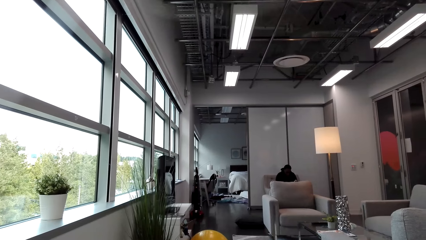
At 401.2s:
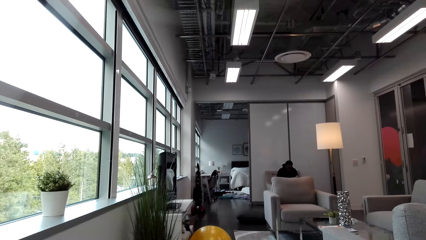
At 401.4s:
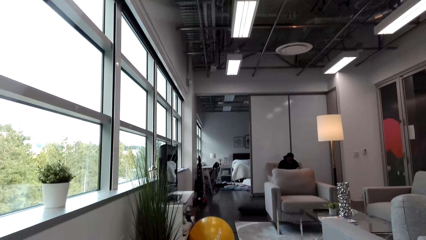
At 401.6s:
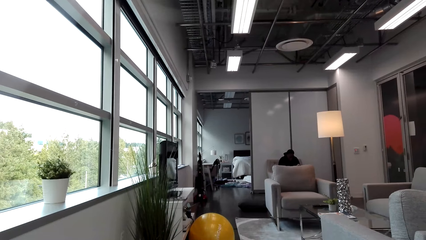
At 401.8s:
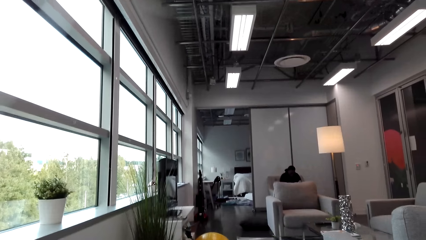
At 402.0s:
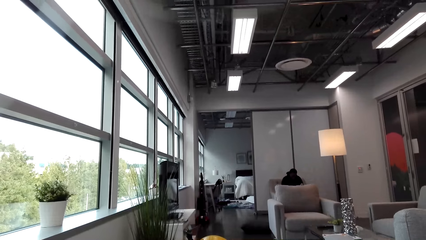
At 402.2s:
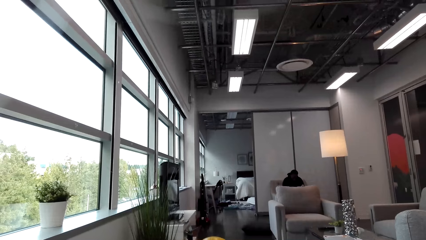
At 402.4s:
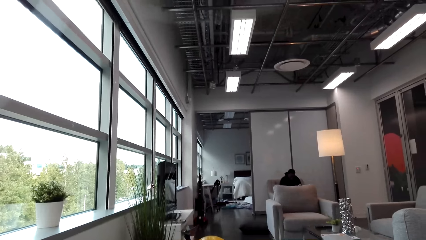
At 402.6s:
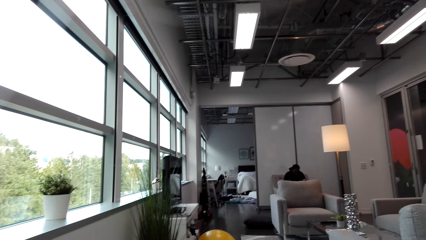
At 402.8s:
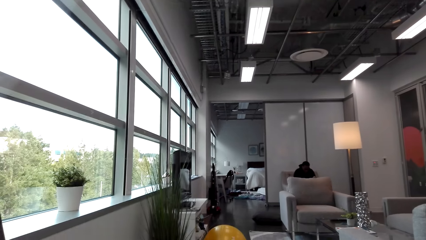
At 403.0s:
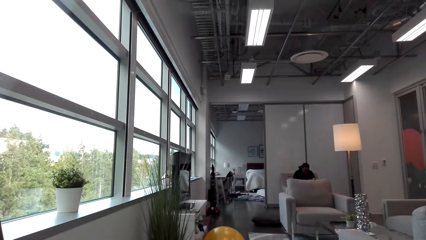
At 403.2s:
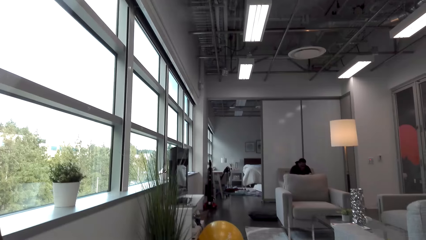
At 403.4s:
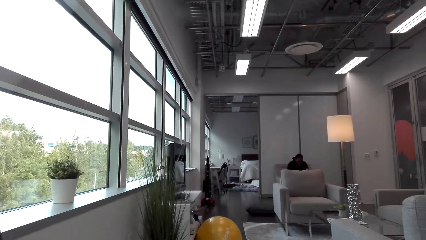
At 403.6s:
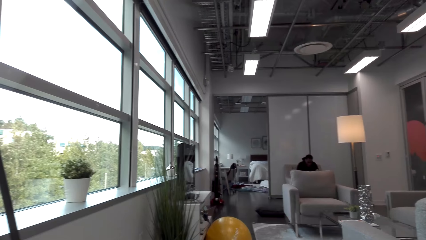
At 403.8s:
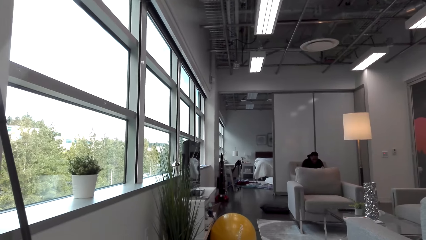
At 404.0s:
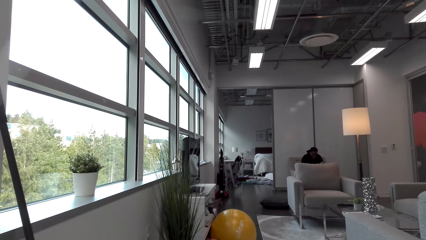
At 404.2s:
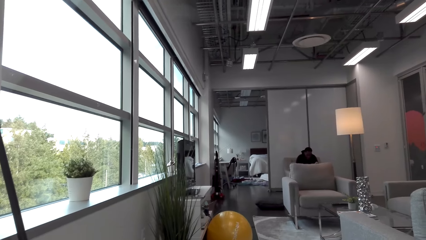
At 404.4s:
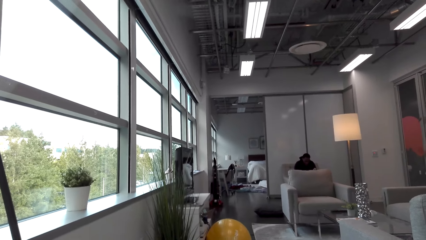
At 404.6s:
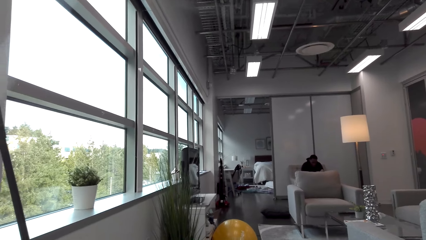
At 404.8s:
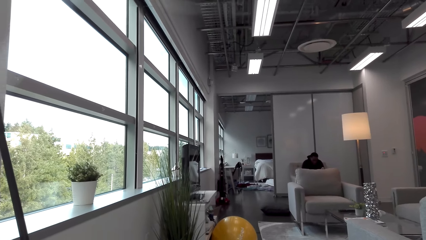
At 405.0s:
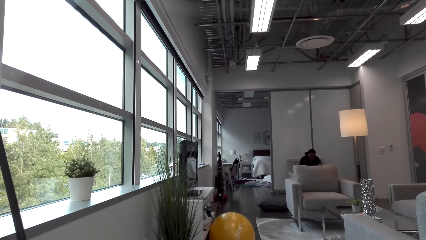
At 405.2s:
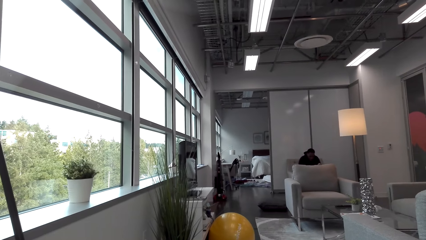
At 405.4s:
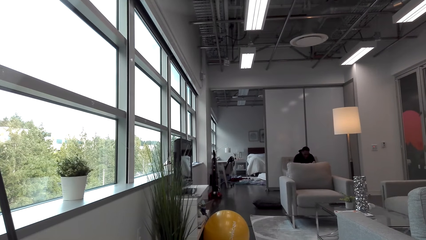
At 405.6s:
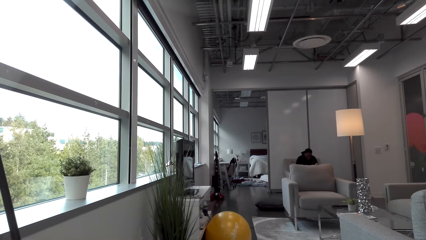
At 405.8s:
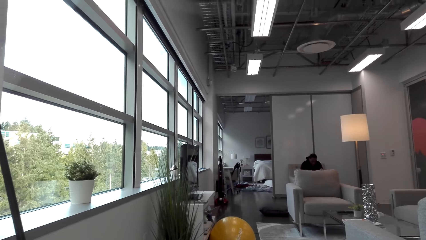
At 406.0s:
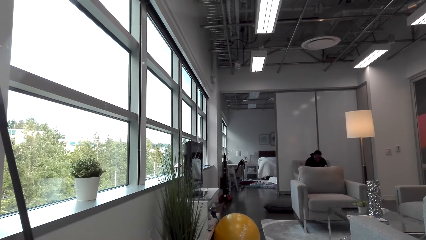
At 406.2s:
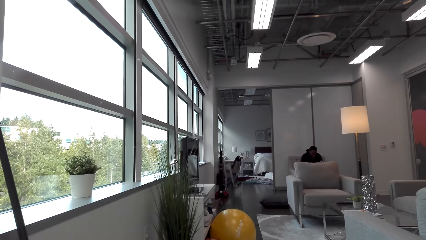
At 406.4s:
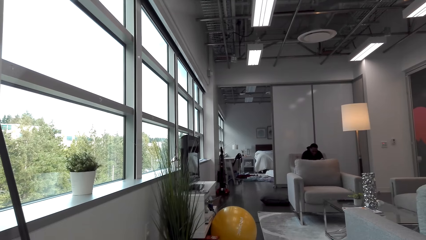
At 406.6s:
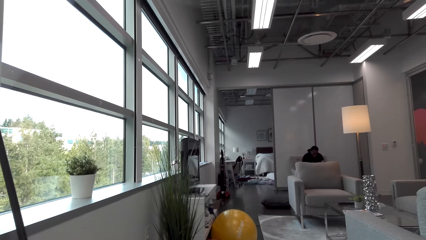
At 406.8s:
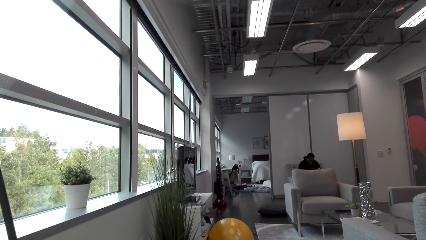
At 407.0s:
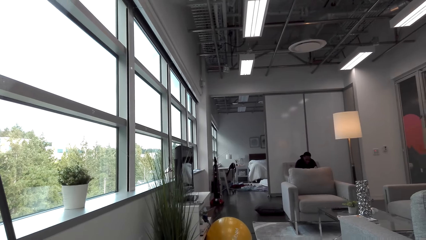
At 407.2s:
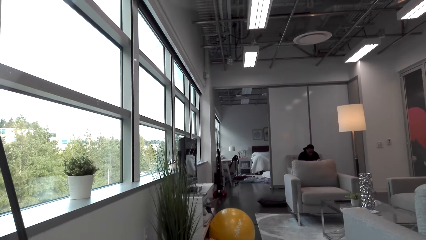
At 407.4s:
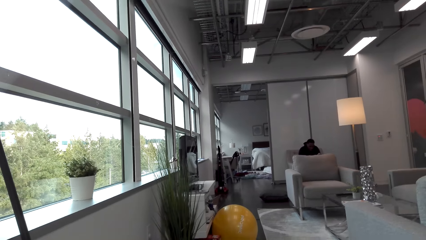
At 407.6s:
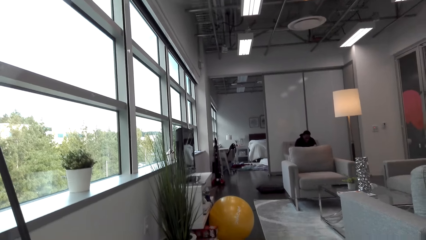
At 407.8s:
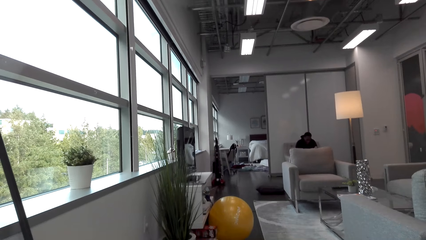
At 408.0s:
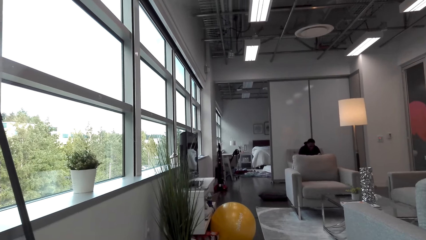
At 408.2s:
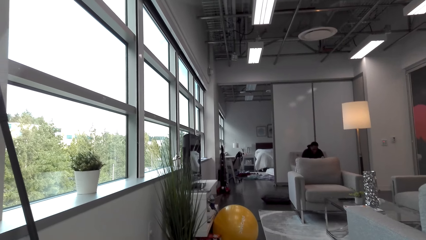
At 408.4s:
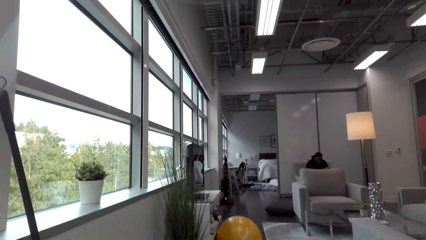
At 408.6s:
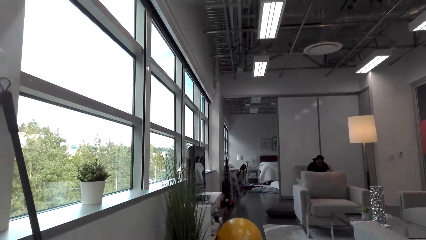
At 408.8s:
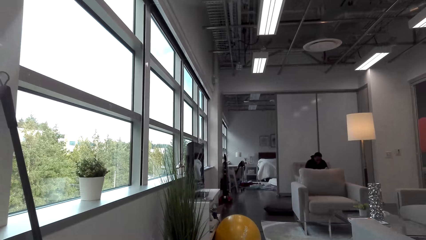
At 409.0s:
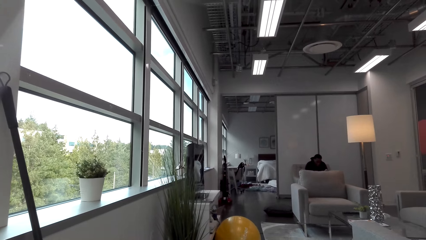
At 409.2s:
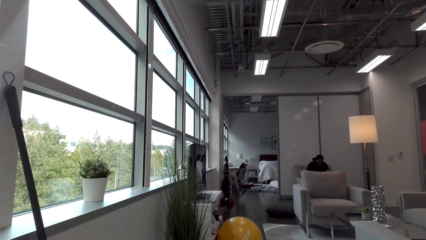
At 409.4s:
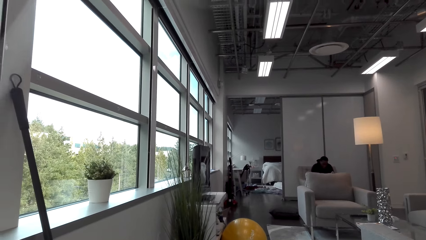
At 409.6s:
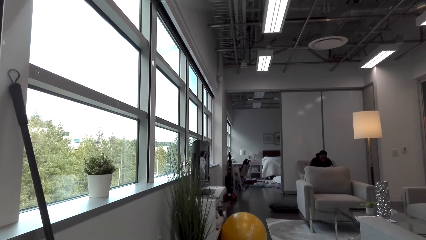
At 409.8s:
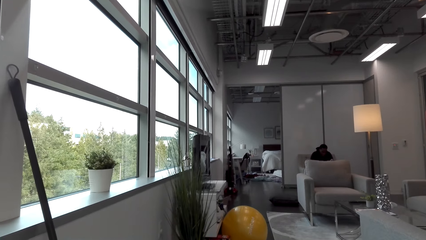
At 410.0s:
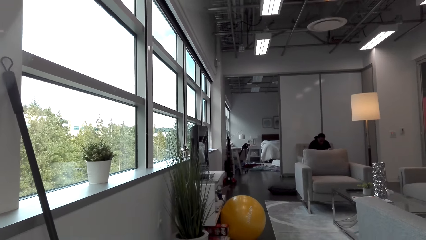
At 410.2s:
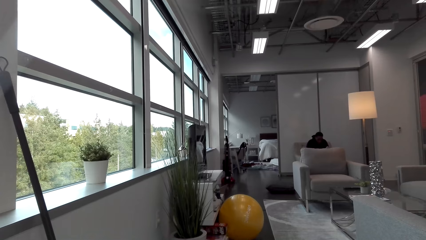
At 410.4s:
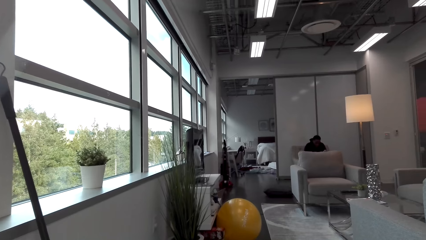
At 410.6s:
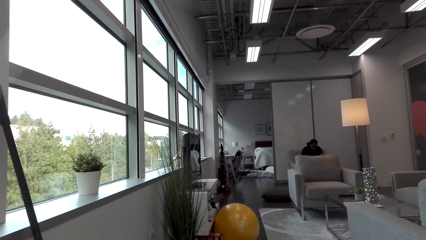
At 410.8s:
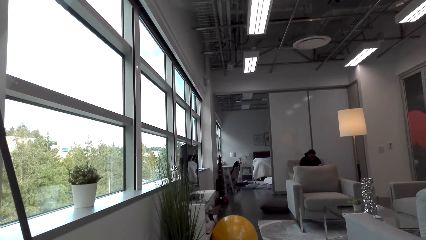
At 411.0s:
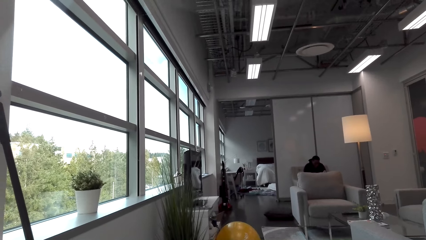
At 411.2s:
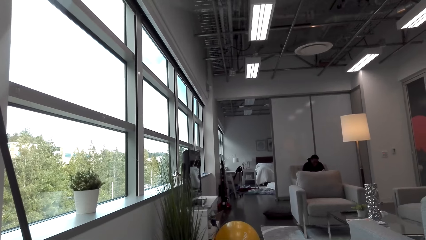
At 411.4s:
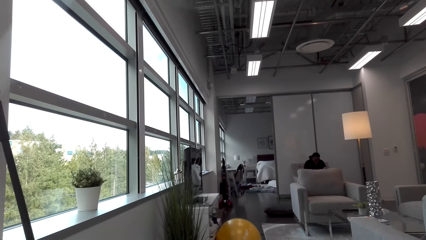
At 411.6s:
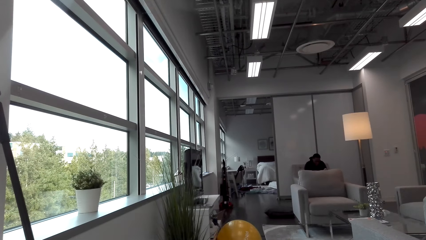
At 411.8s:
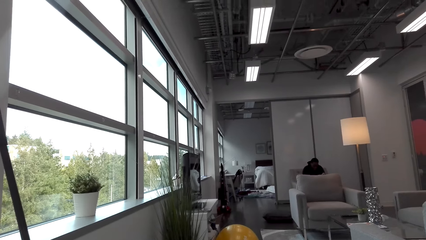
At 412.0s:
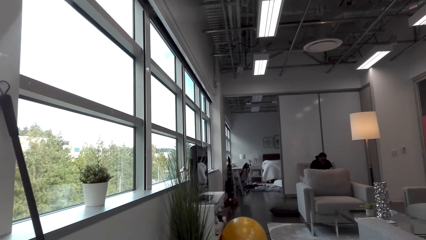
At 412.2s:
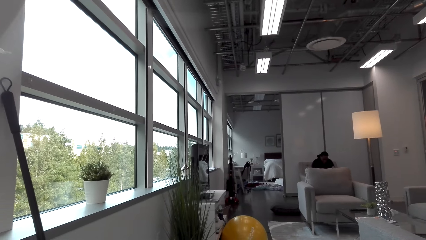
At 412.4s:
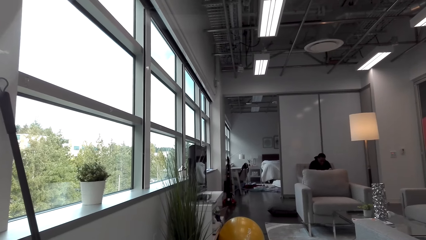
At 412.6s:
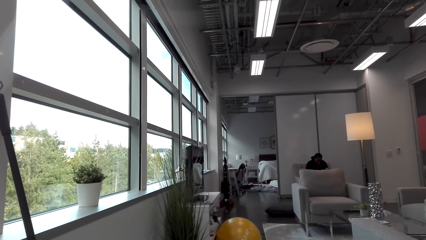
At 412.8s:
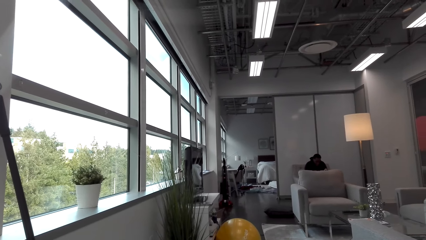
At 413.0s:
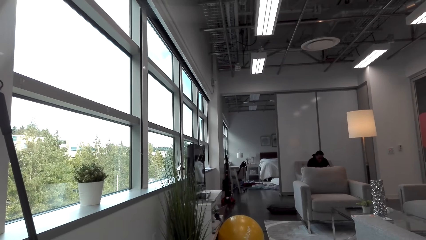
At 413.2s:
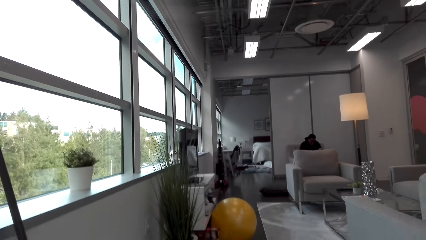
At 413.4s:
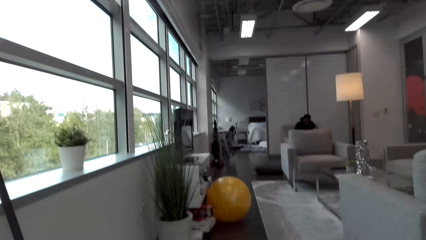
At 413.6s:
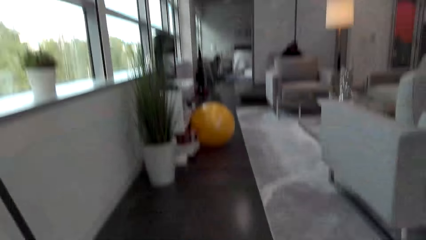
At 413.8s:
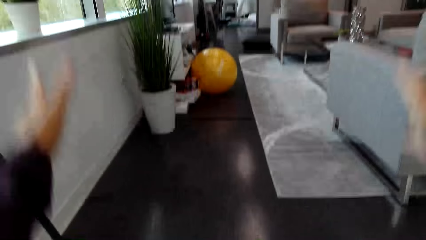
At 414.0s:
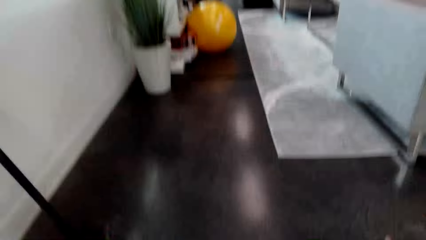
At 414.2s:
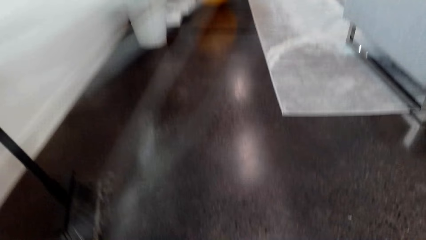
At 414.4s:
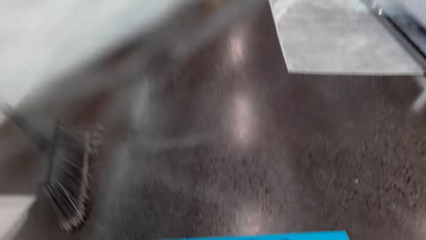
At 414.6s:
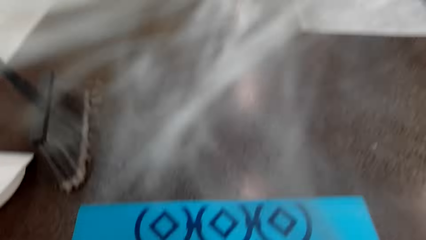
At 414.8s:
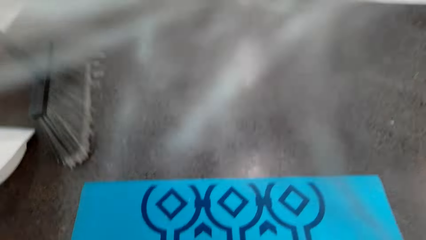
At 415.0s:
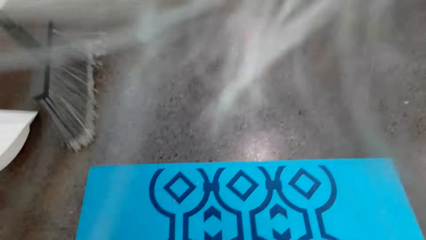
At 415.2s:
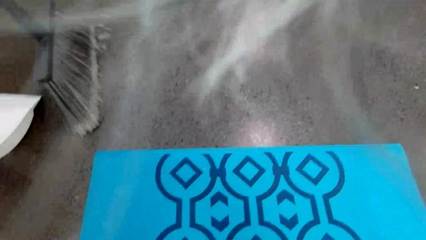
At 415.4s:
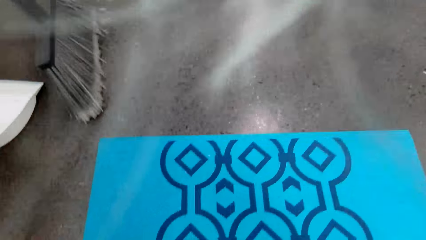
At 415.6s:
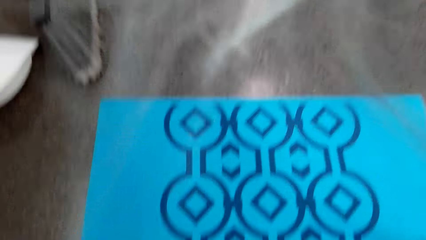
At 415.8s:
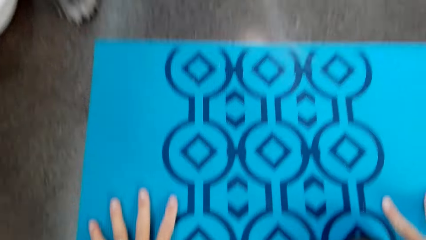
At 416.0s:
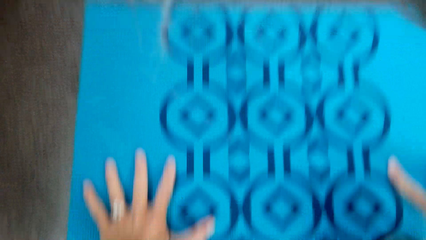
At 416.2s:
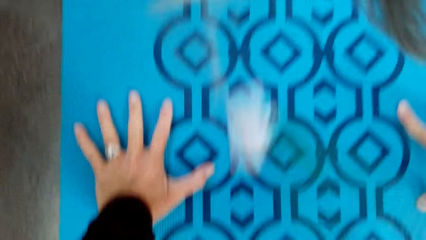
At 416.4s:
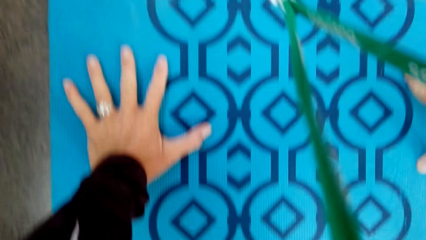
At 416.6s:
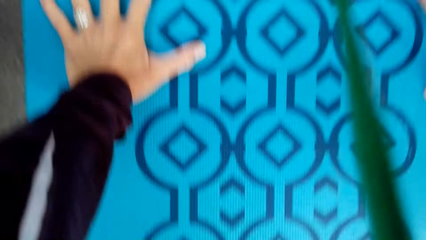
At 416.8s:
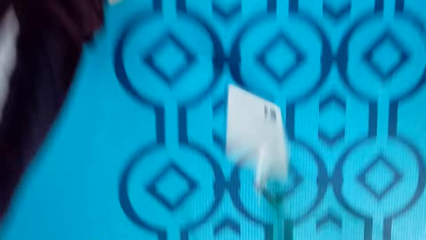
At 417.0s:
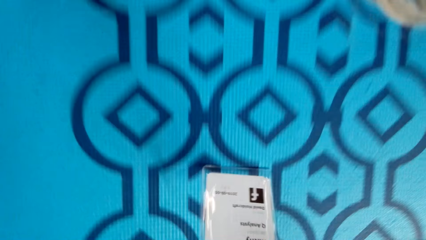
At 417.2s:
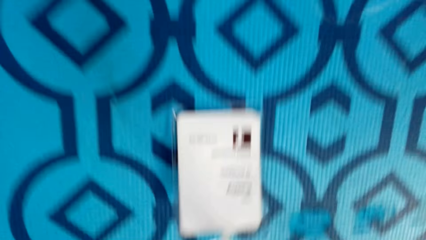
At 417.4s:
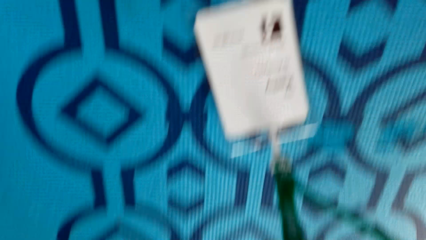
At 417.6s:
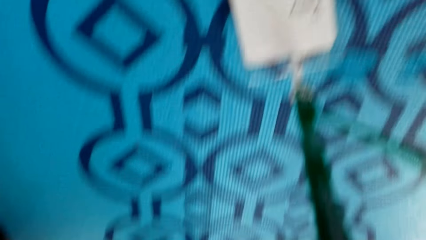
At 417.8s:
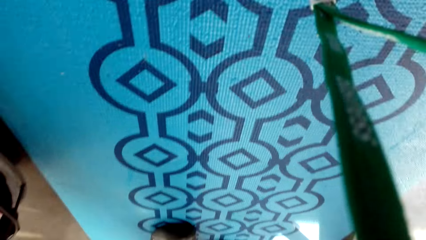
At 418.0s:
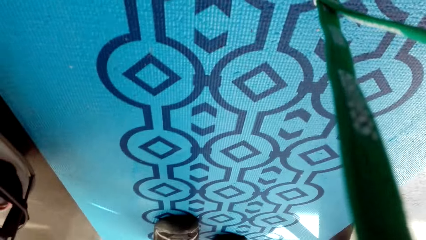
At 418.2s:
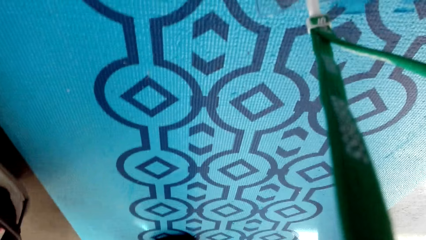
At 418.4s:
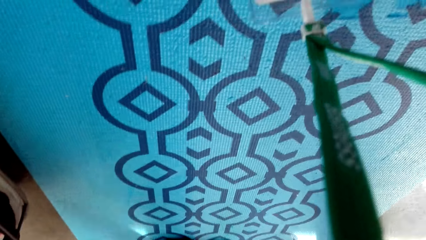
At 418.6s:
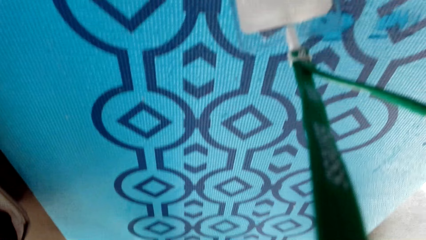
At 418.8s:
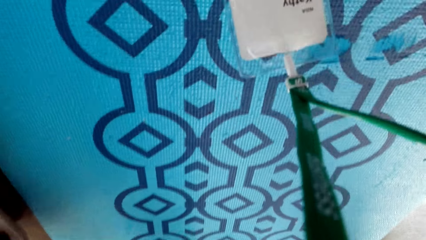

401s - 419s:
The camera wearer stays in one position. They look around. They move both hands. They bend down. They put their hands on the carpet.
